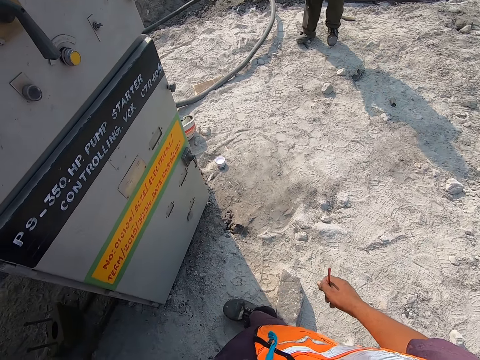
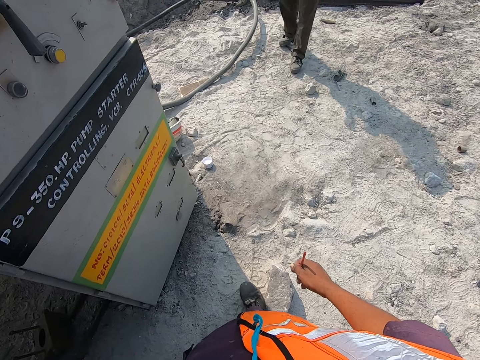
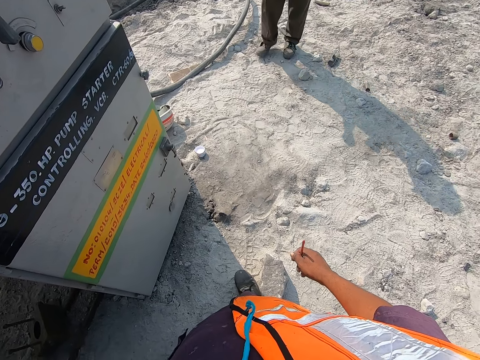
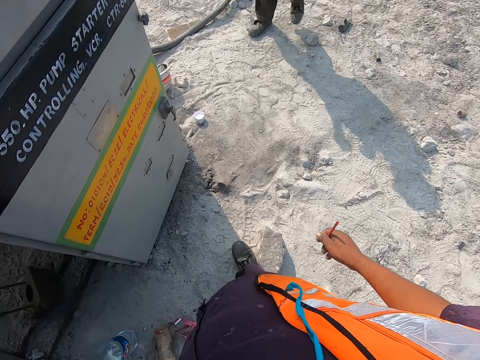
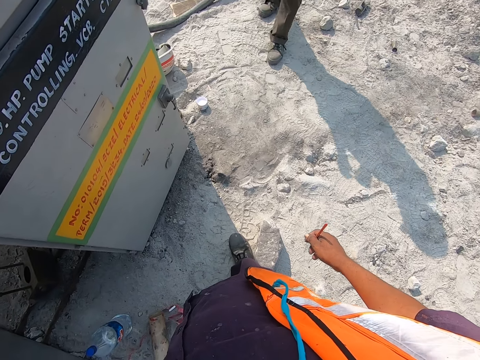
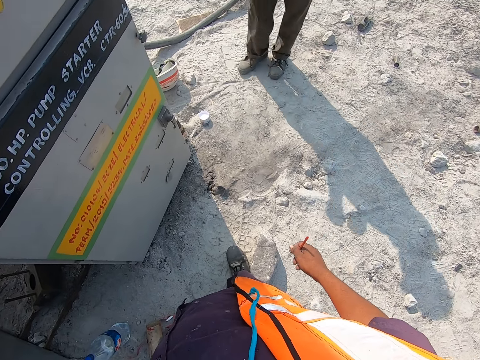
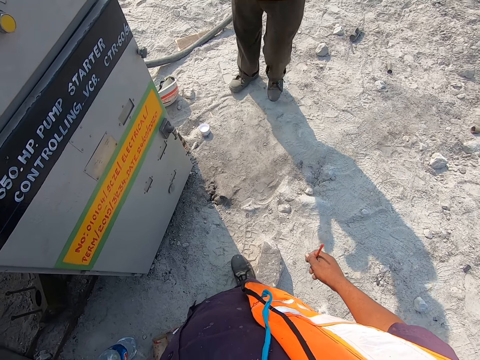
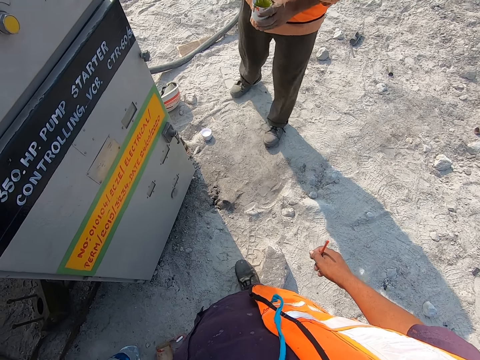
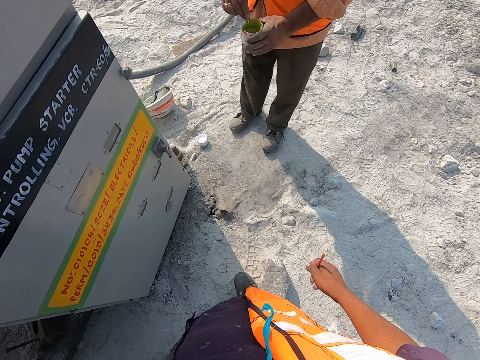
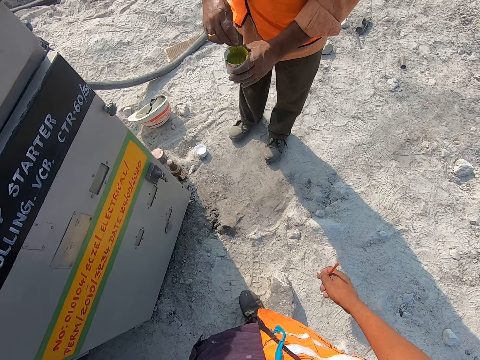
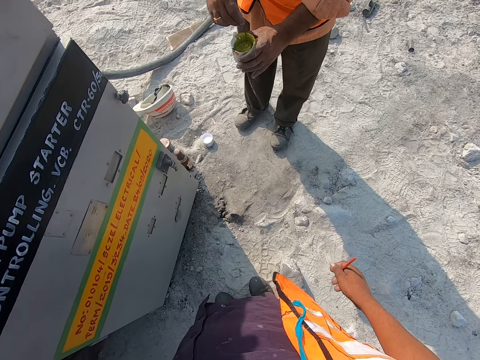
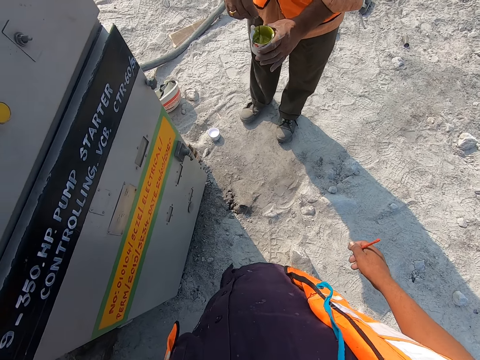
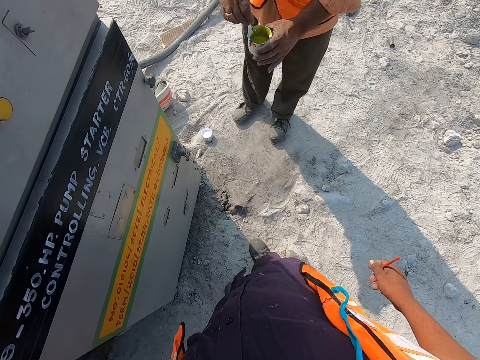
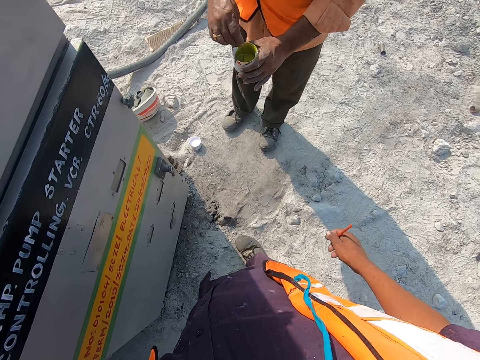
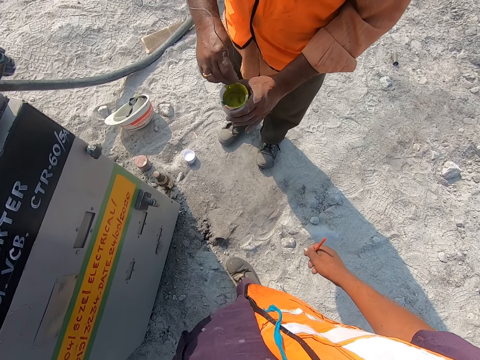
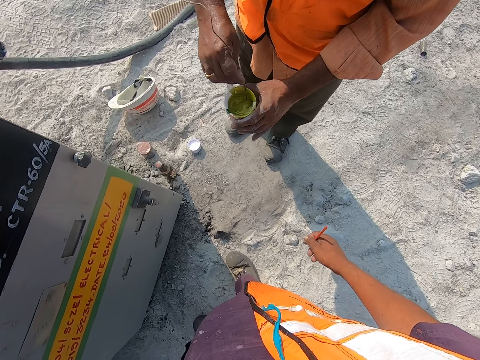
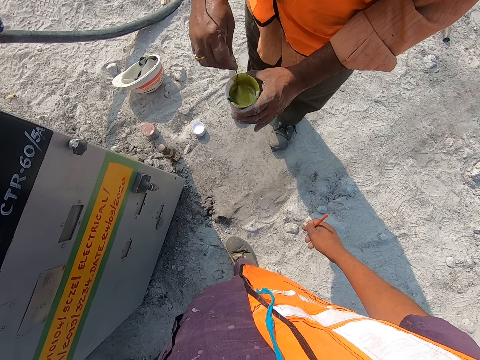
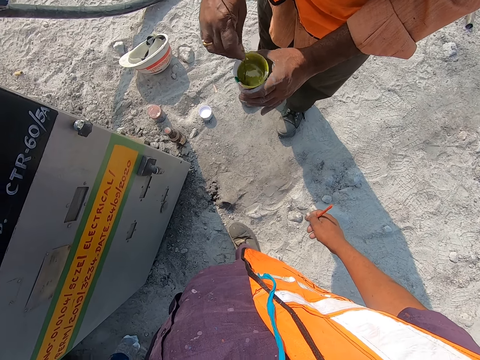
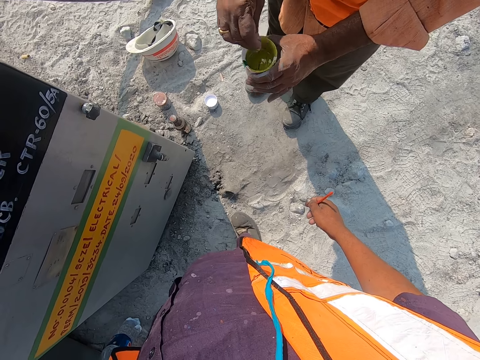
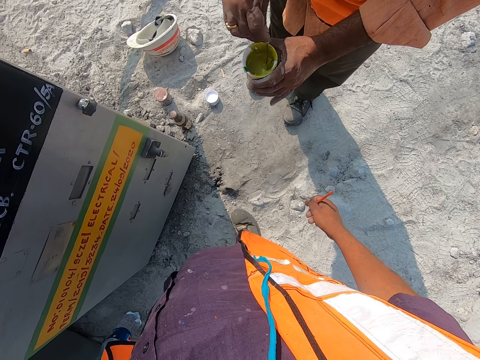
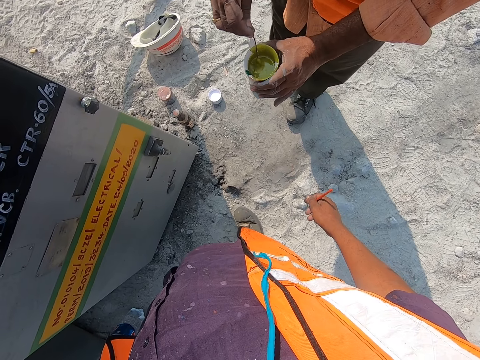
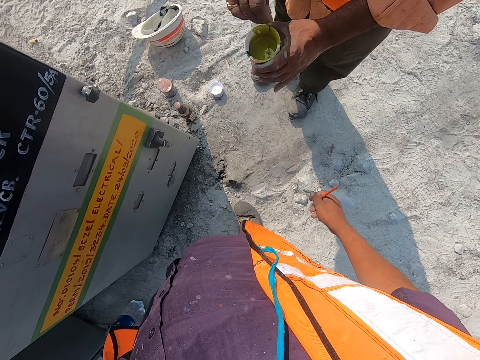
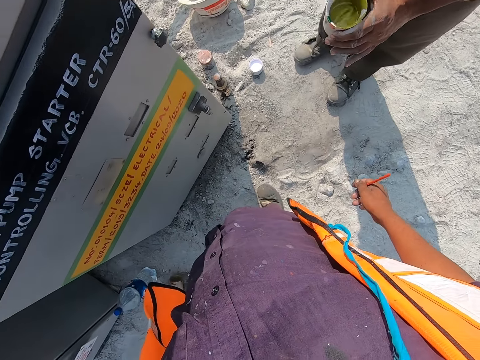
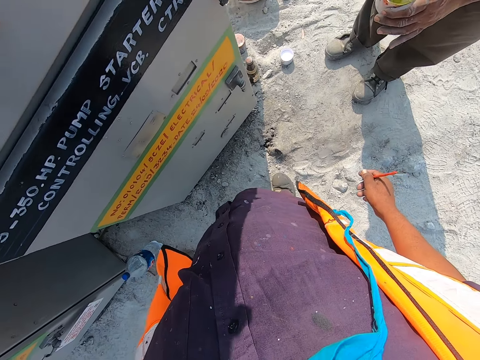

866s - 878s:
A man walks towards the camera wearer. The man stirs a paint. The man converses with the camera wearer.

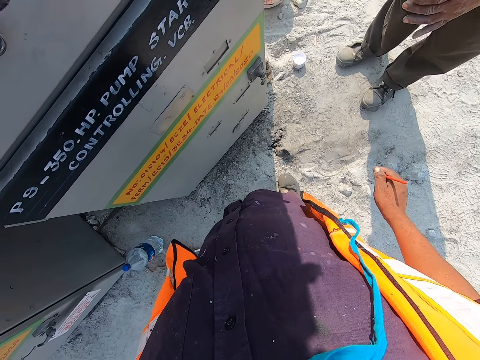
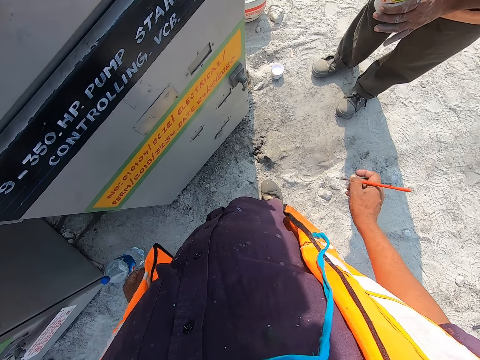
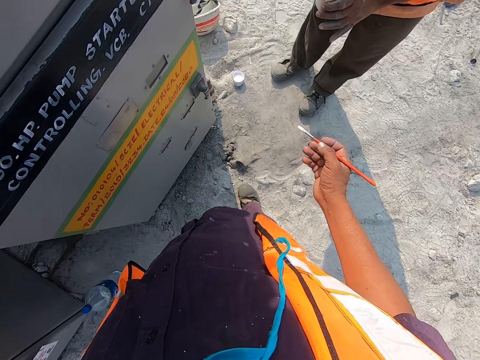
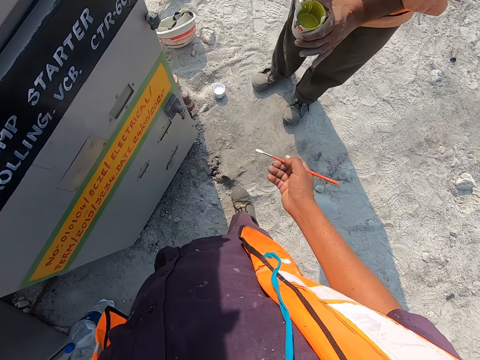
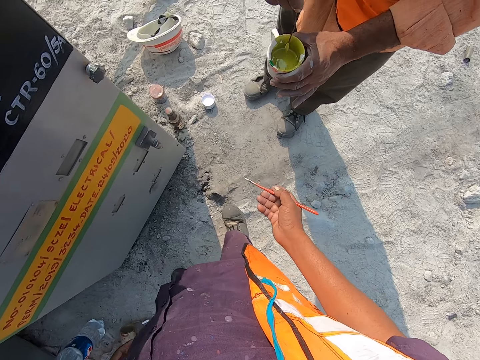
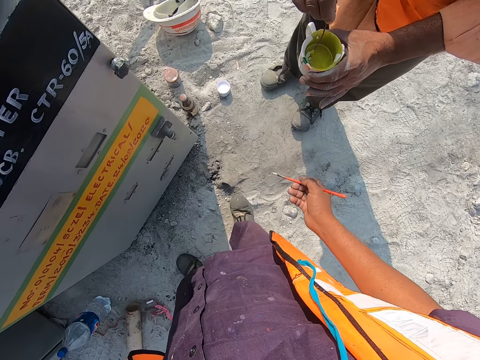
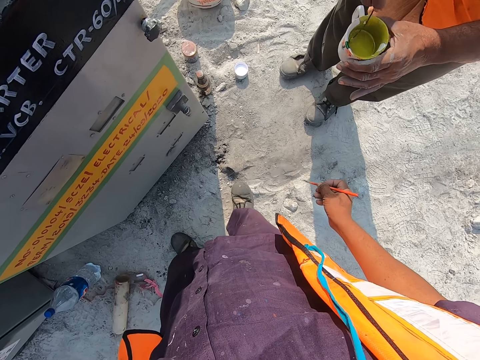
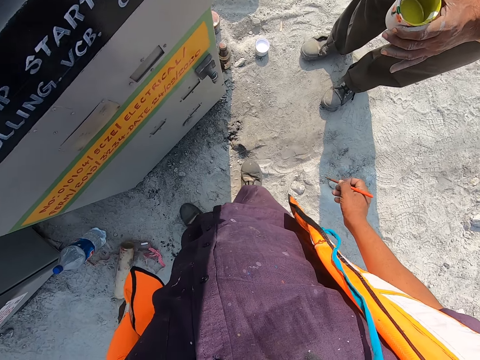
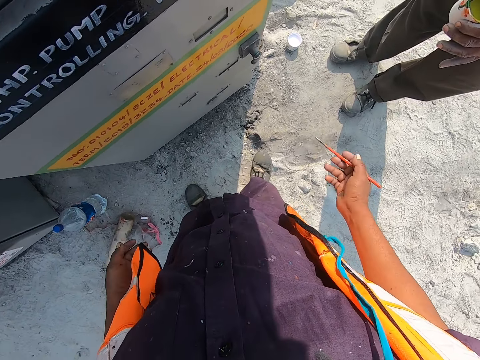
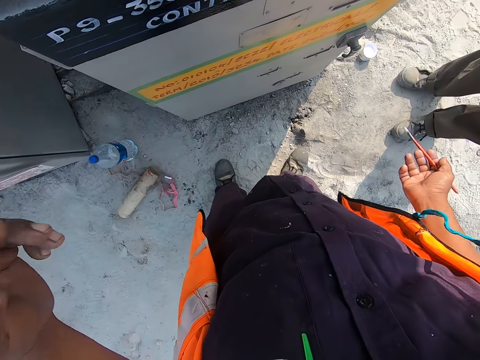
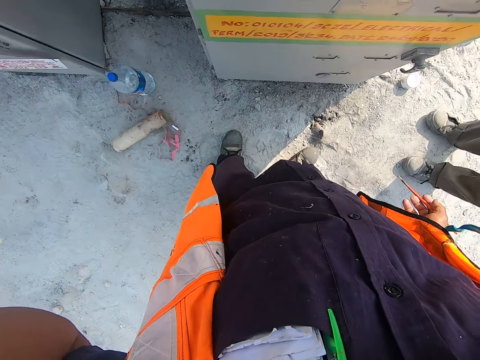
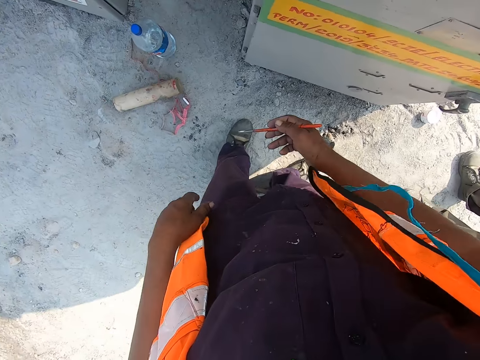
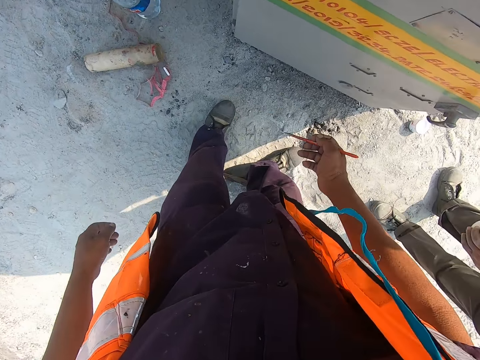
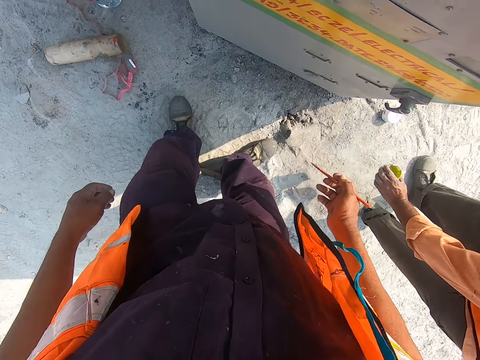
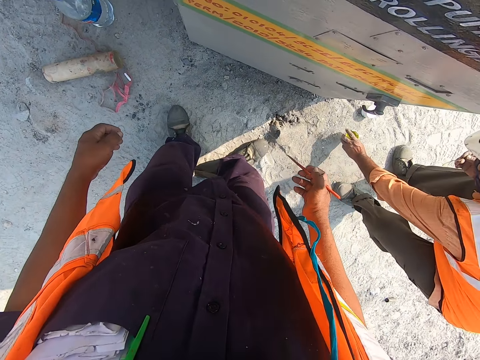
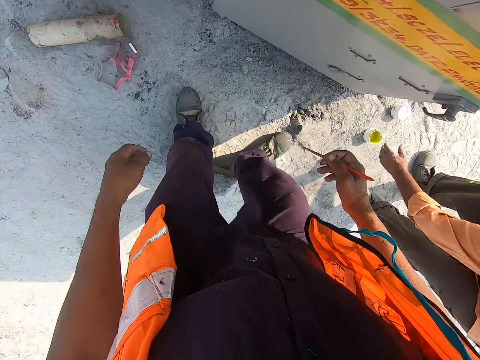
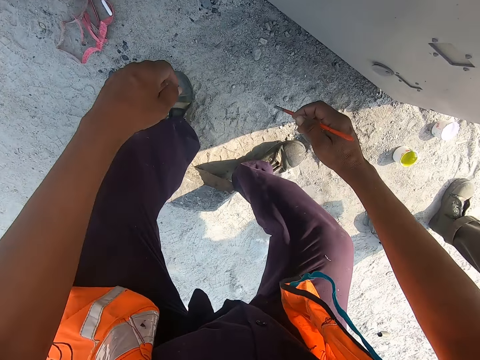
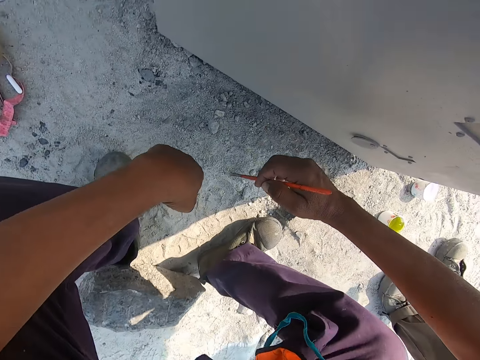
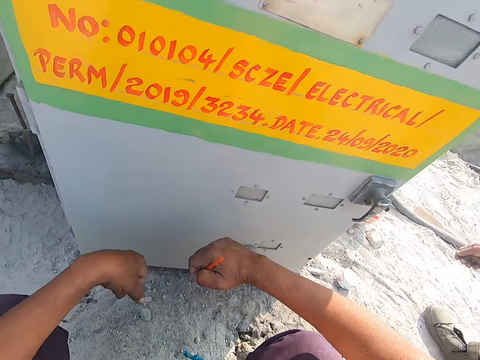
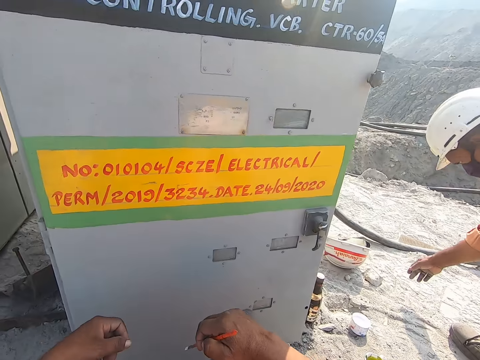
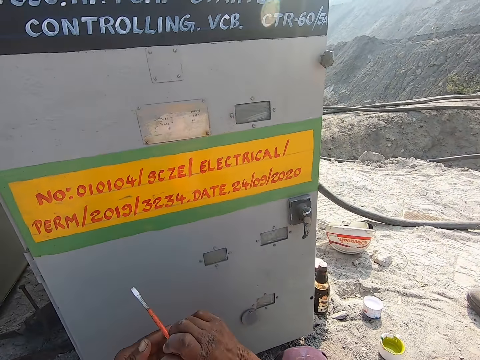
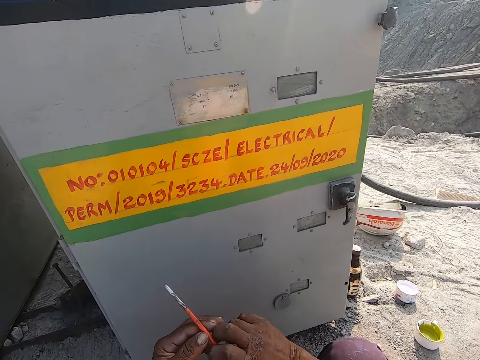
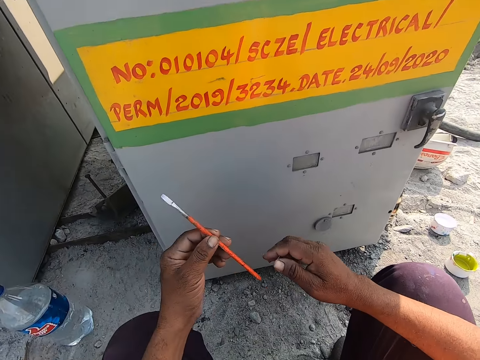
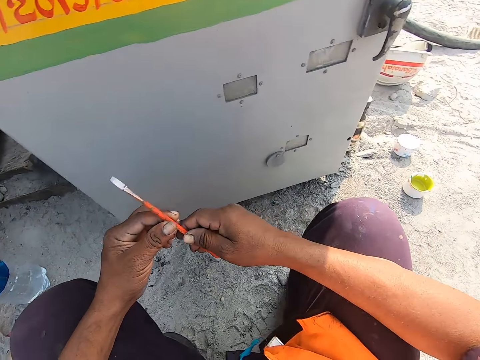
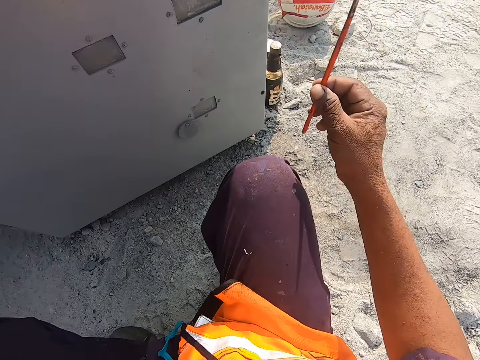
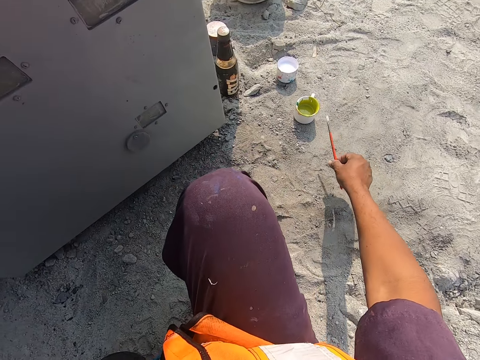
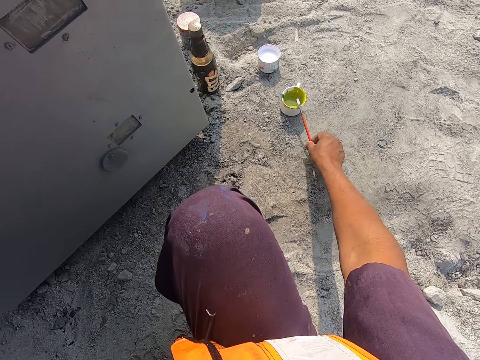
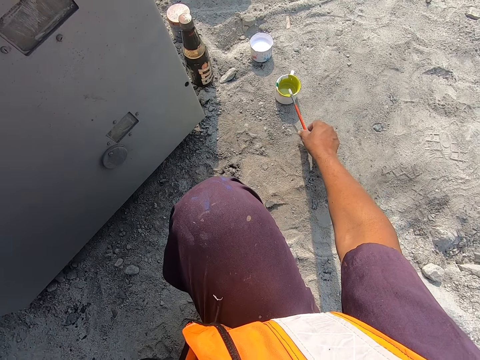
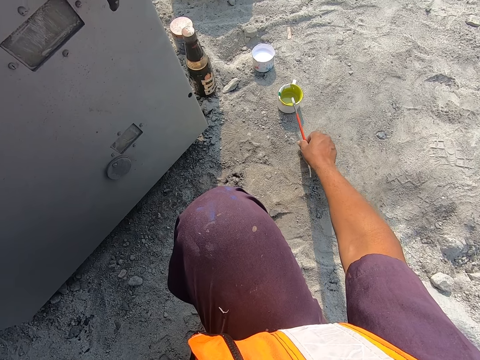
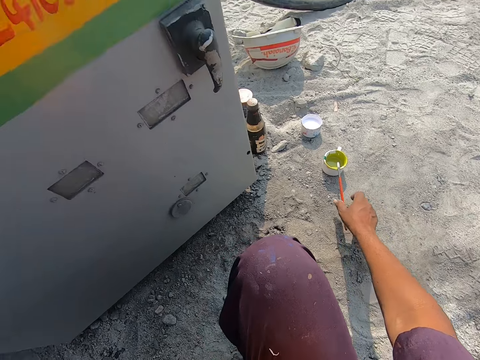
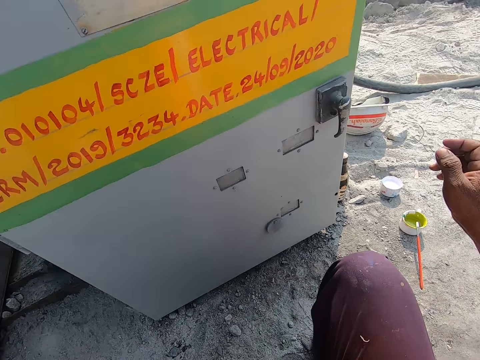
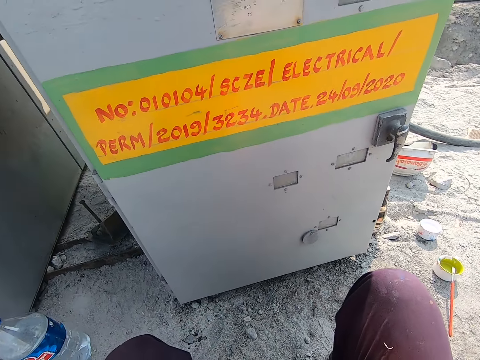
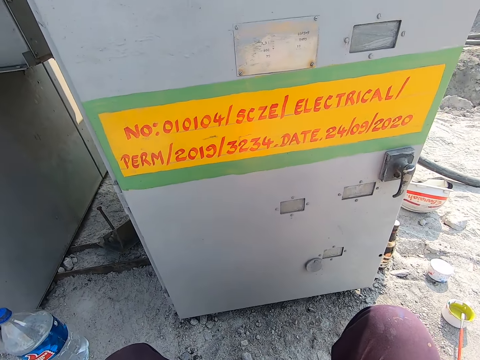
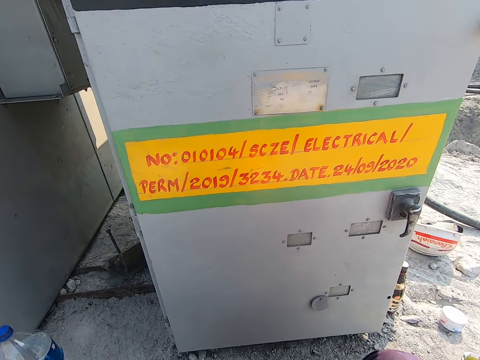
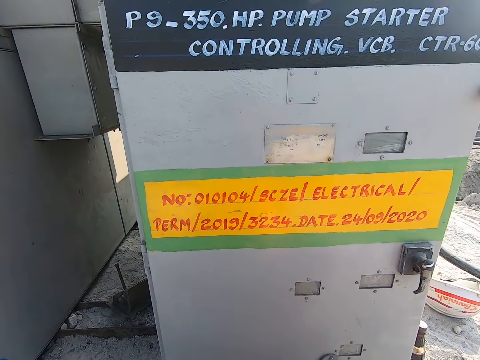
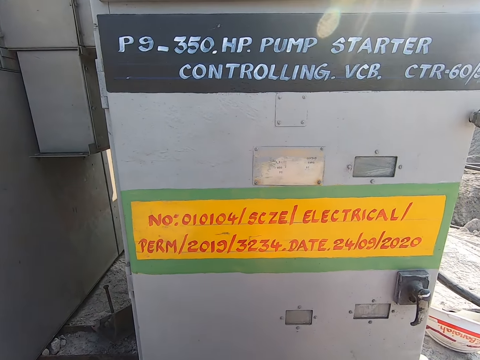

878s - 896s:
The camera wearer looks at the brush. A man stirs a paint. The camera wearer stretches his hand aside. He converses with the man. The man puts the container with the paint on the ground. The camera wearer squats down. He holds the brush. He passes the paint brush to his left hand. He passes the paint brush to his right hand. He places the brush on top of the container.
